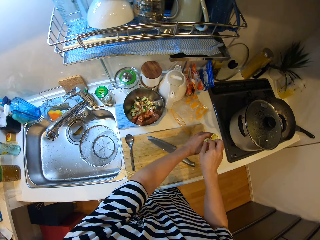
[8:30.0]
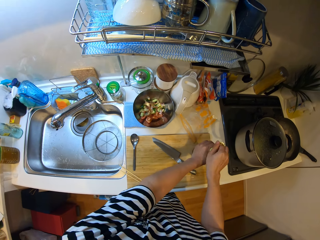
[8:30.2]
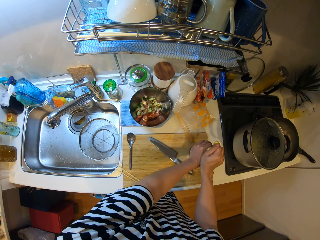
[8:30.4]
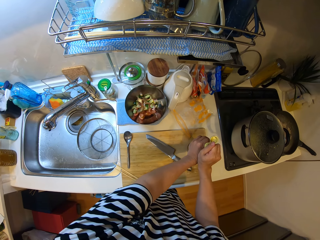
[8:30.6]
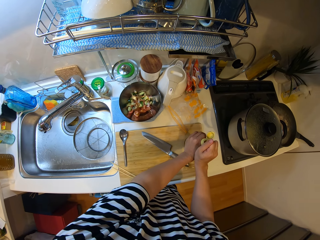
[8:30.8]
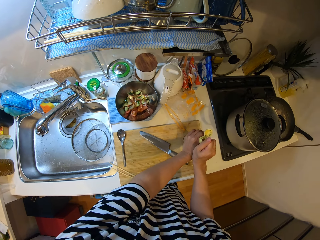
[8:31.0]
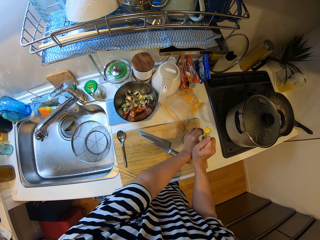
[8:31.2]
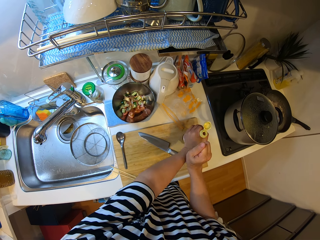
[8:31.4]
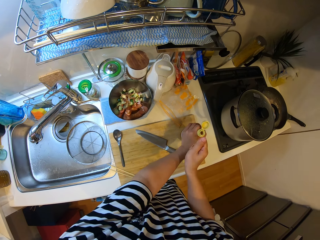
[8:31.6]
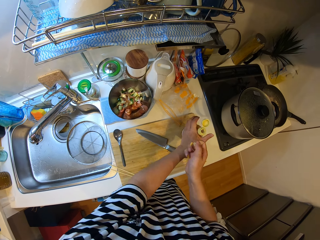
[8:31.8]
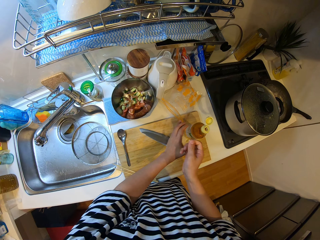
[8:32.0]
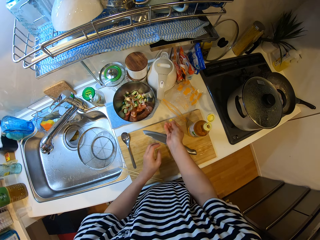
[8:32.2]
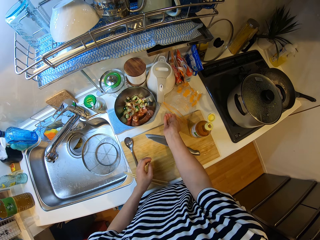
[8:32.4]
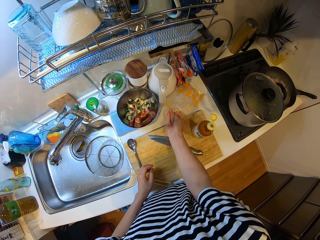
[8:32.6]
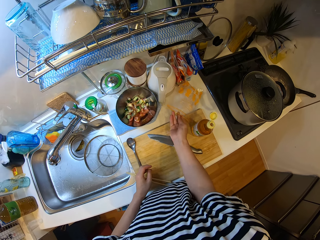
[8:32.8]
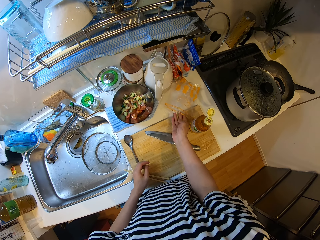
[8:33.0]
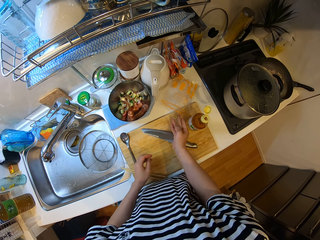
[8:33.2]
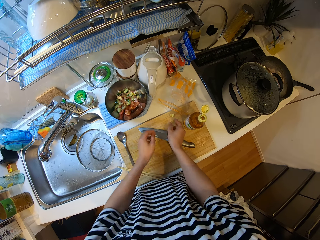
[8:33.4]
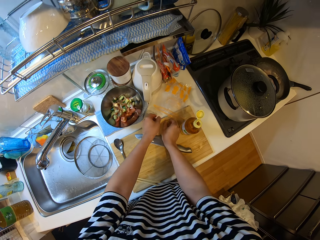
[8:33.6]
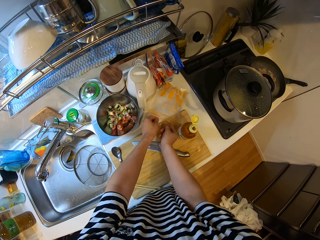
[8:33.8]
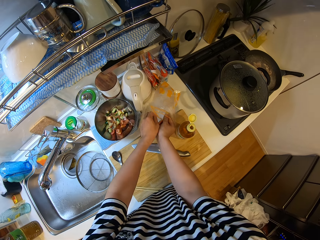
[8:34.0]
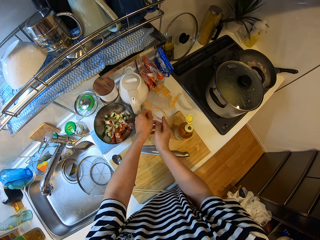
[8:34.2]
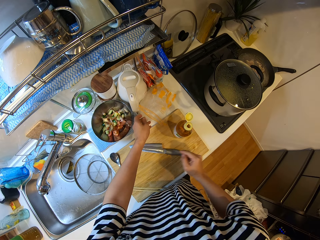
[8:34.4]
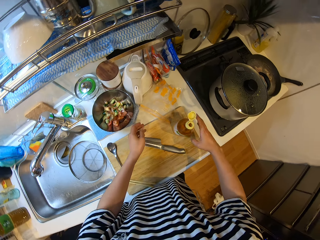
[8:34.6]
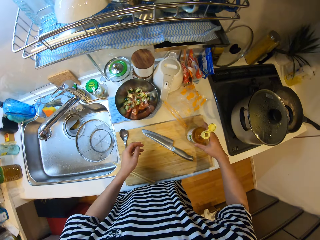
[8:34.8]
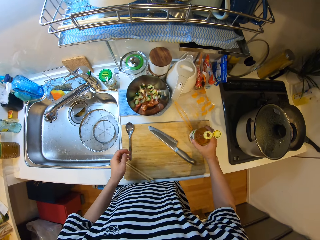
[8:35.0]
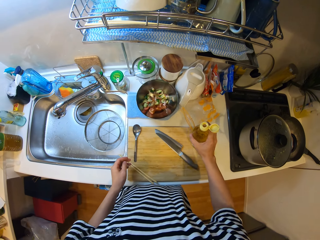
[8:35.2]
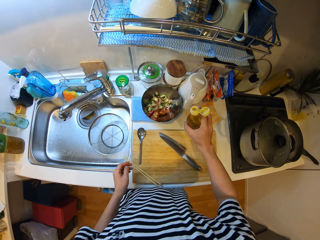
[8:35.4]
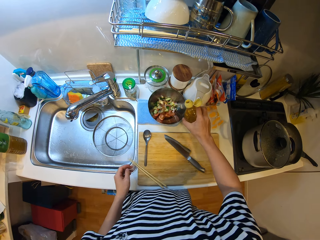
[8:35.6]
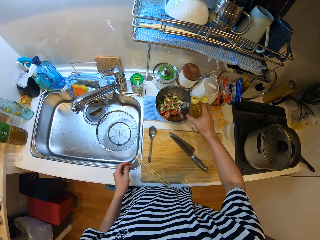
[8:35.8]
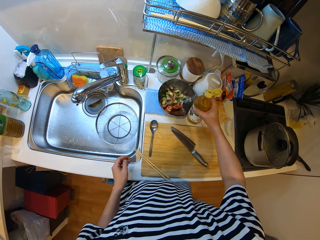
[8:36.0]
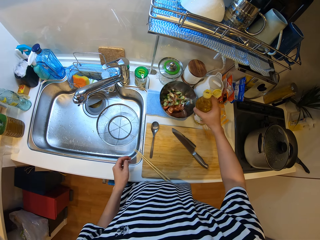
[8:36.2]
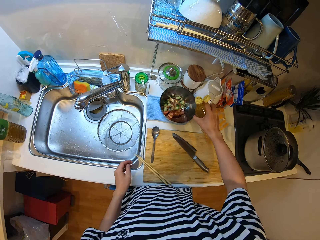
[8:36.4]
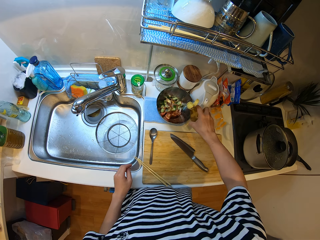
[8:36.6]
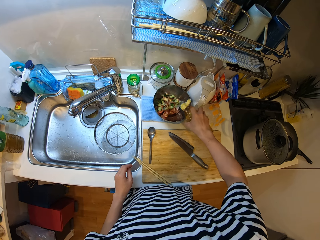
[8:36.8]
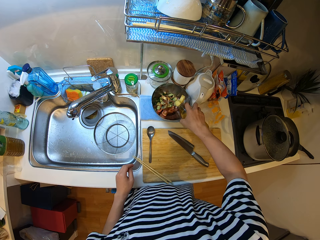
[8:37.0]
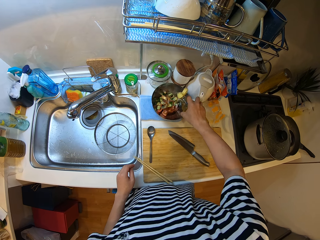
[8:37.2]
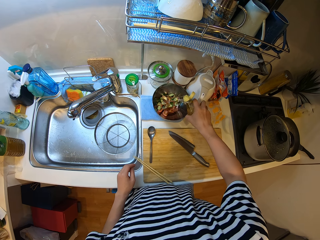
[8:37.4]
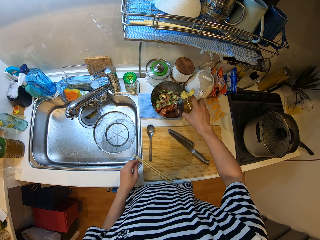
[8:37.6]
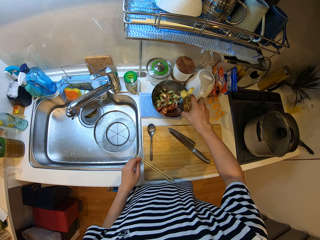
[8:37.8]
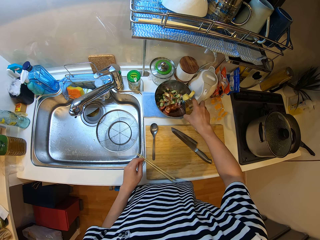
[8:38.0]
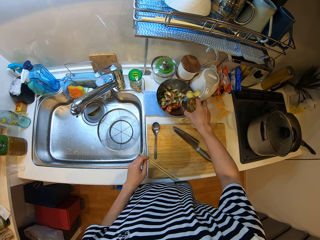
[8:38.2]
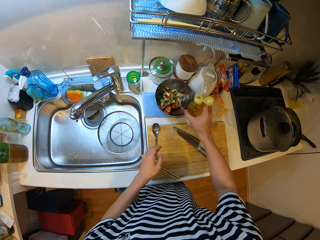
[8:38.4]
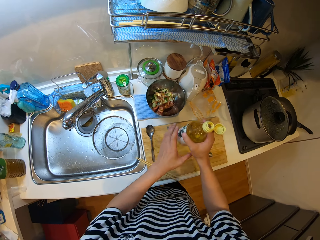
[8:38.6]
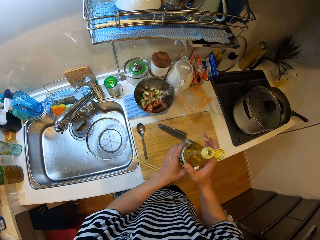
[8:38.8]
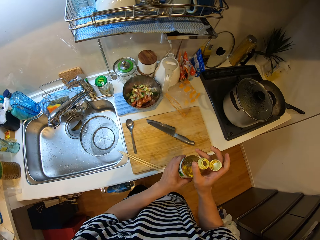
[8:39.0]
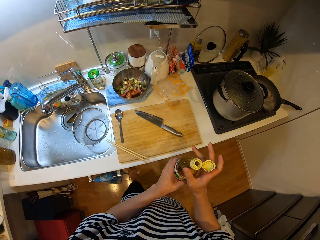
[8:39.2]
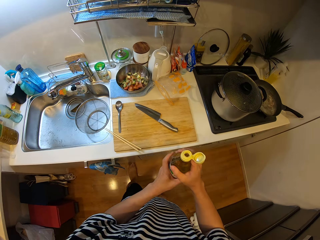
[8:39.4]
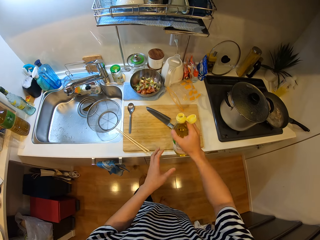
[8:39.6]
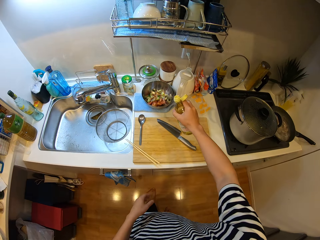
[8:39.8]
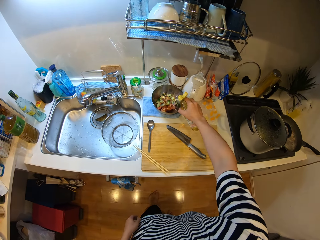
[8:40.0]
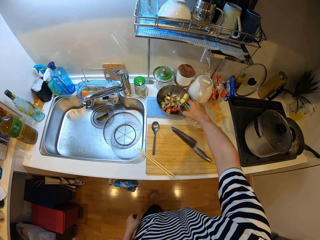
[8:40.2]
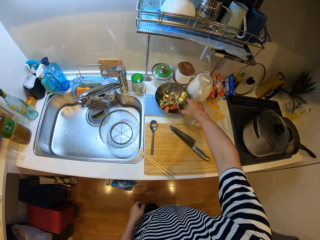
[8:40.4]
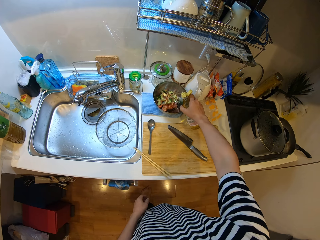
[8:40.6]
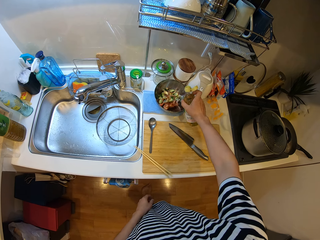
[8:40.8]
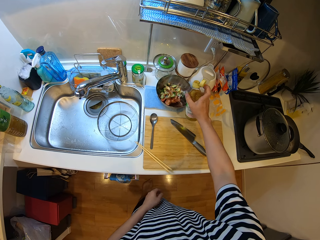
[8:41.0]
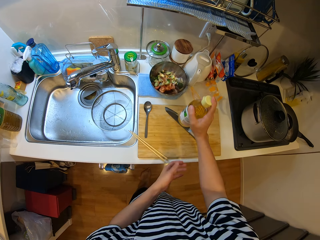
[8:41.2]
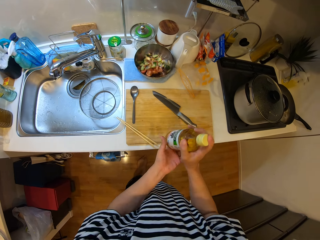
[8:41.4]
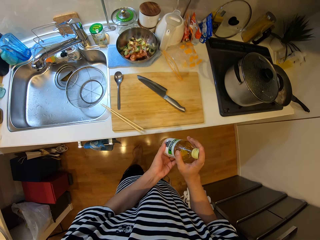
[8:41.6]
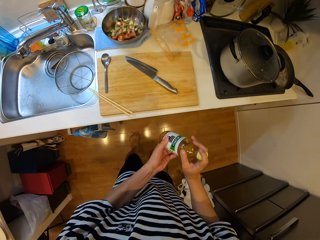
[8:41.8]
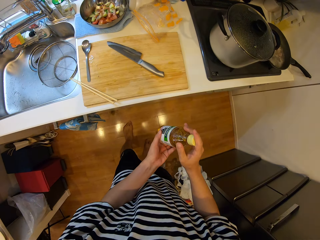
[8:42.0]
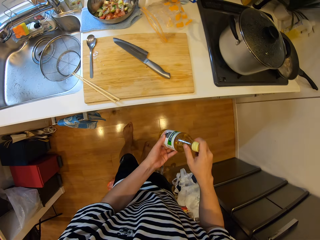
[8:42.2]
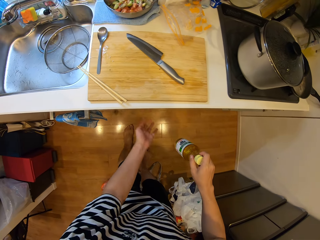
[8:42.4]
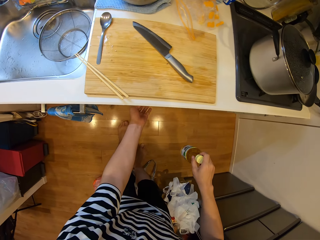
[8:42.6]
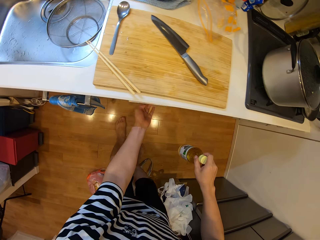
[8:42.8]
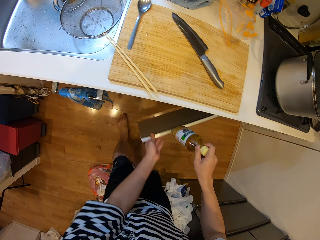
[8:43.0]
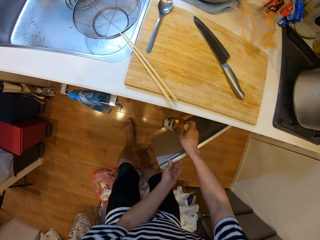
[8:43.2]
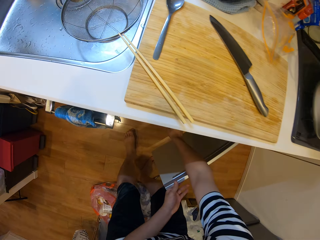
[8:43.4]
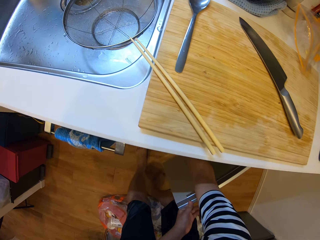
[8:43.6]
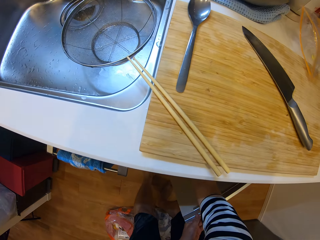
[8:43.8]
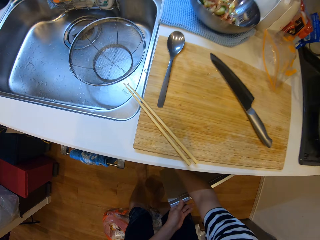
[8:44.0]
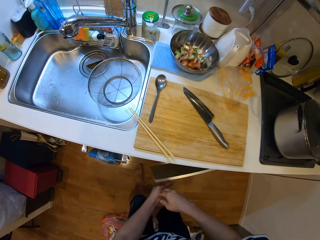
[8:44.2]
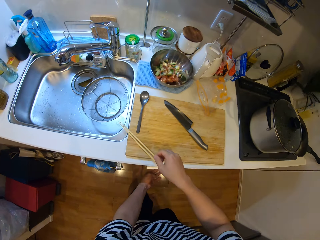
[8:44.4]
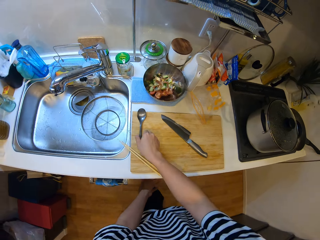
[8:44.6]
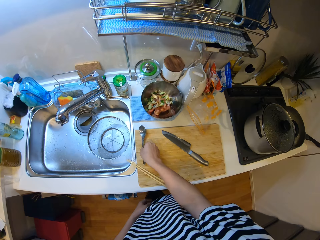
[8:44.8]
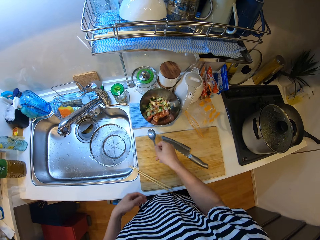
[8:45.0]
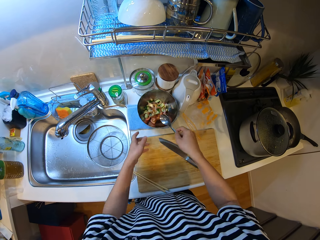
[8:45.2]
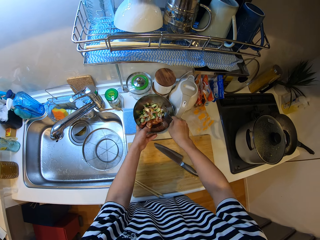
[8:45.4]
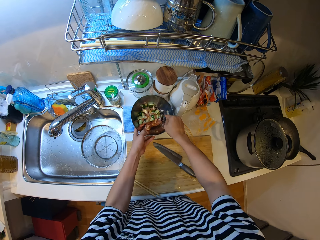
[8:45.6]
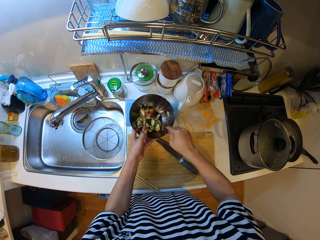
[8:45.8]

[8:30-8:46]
The camera wearer removes the stopper from the bottle. They drop the stopper into the zip lock. They take the bottle from the chopping board. They pour the content of the bottle, oil, into the veggies. They add oil in the bowl again. They close the bottle. They open the cabinet. They place the bottle into the cabinet. They close the cabinet. They pick up the spoon from the chopping board.

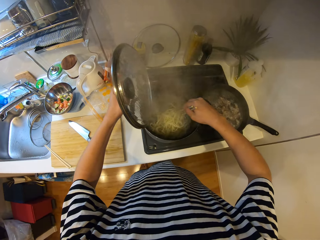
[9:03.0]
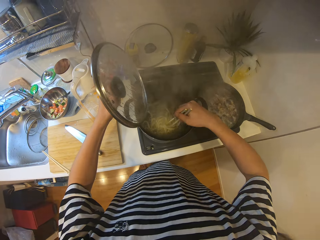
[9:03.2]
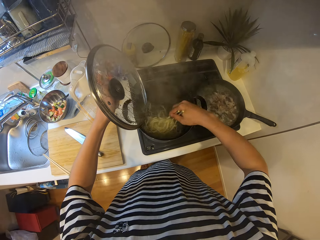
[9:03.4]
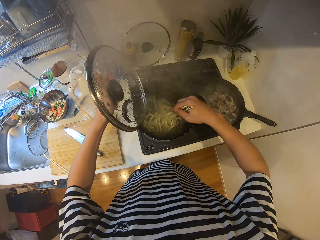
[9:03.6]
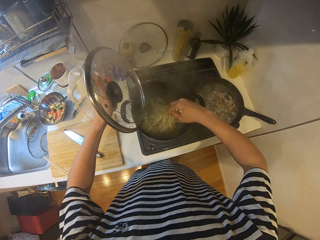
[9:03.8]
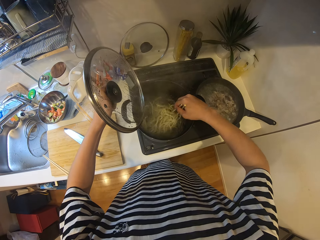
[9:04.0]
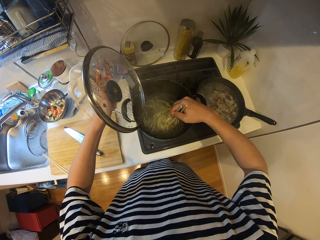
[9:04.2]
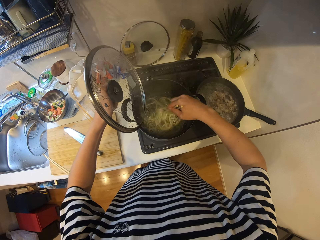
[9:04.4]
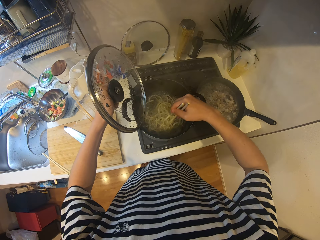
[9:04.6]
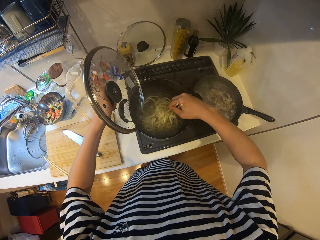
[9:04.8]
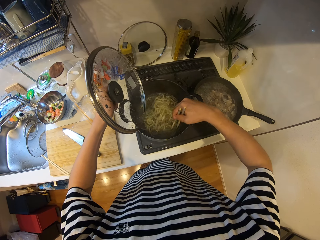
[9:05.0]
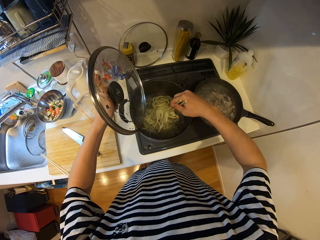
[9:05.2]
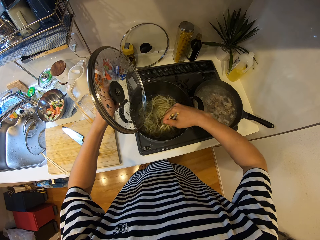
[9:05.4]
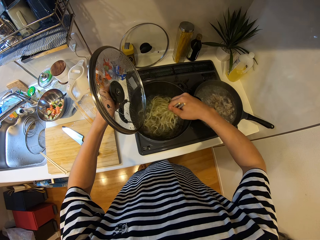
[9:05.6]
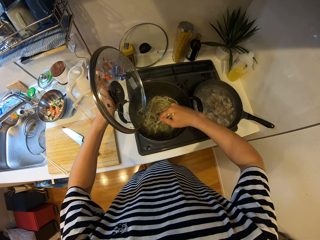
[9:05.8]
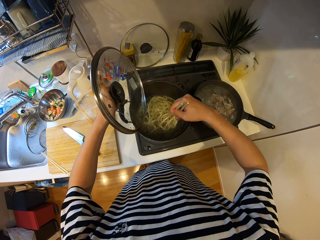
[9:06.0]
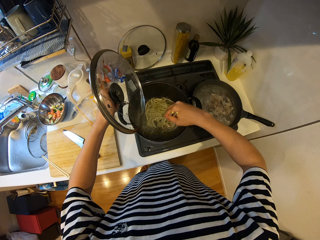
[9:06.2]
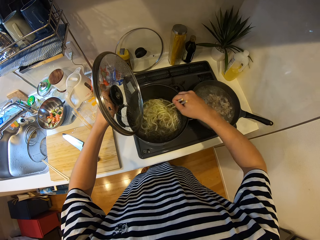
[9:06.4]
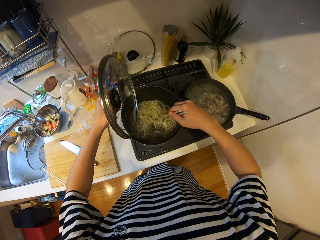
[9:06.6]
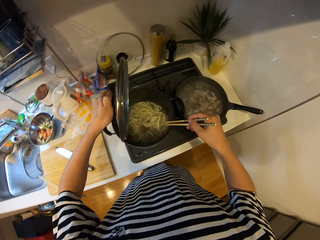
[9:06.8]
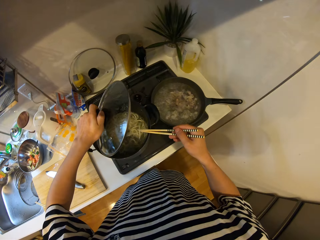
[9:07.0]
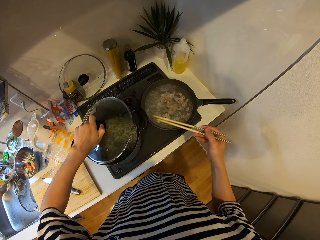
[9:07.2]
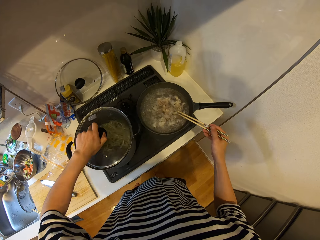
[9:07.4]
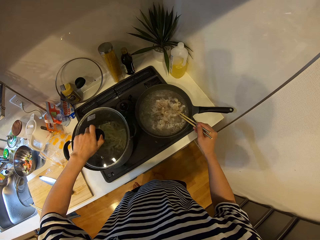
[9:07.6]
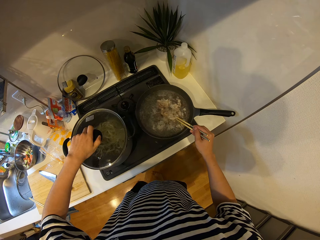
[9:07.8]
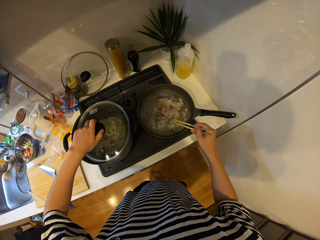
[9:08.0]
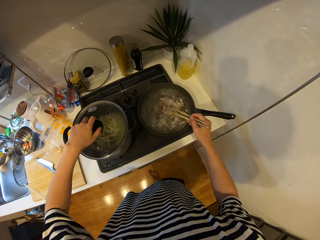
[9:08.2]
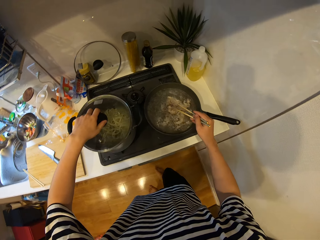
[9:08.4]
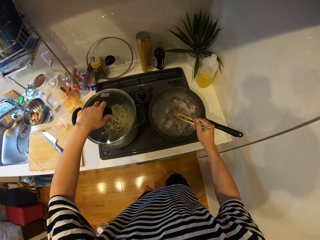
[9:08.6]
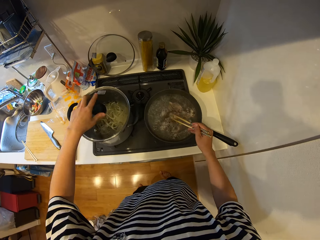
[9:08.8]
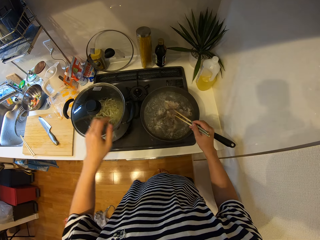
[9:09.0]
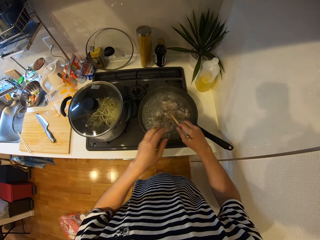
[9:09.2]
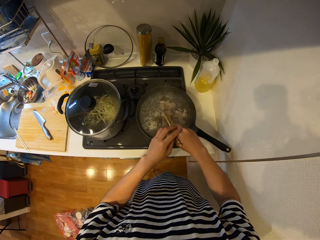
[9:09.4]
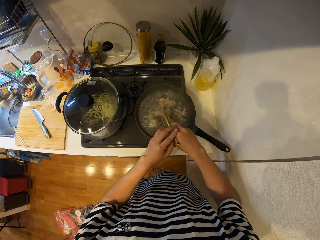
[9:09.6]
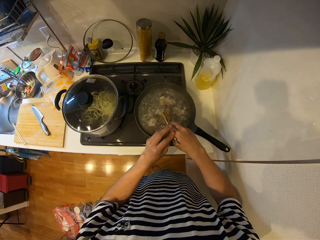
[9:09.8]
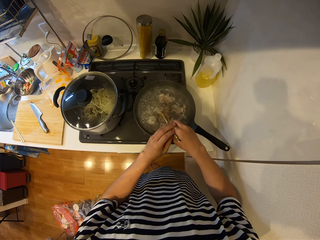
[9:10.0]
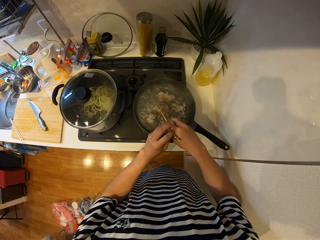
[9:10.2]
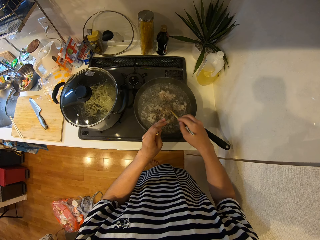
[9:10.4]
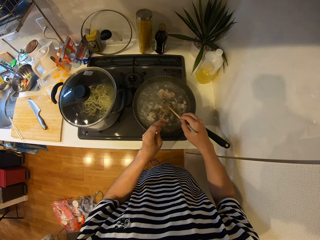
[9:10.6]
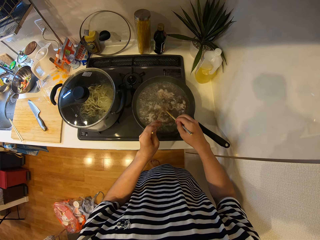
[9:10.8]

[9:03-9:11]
The camera wearer stirs the noodles in a pot with the chopsticks. They cover the pot back with the pot cover. They stir the mince meat in the frying pan using chopsticks.
